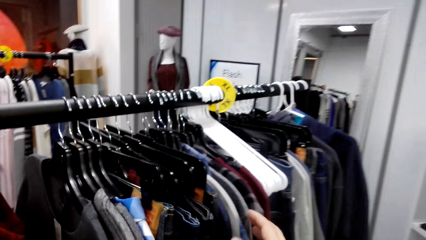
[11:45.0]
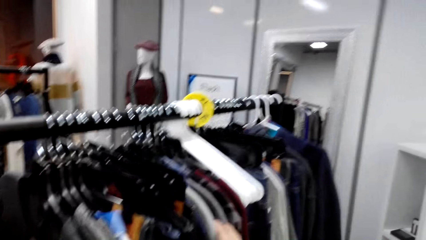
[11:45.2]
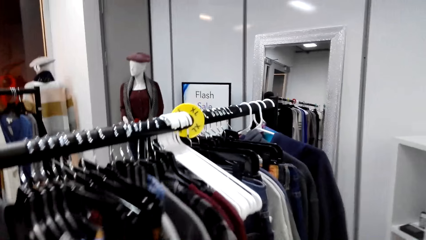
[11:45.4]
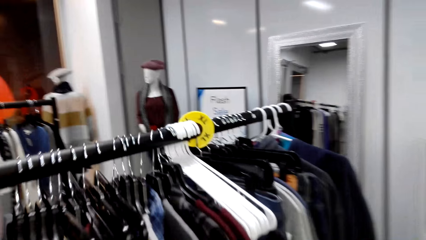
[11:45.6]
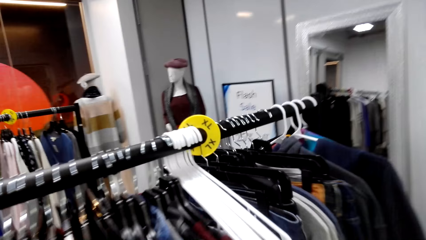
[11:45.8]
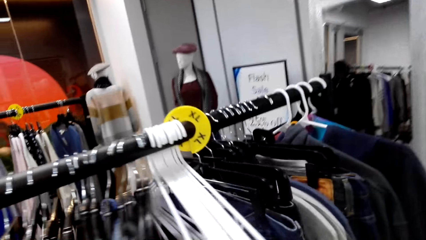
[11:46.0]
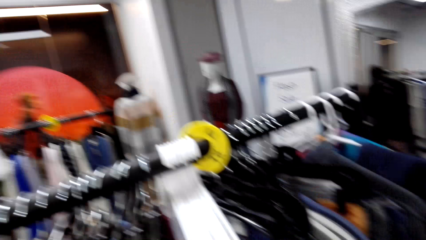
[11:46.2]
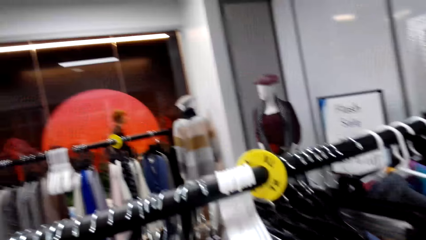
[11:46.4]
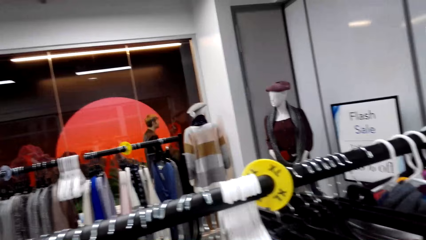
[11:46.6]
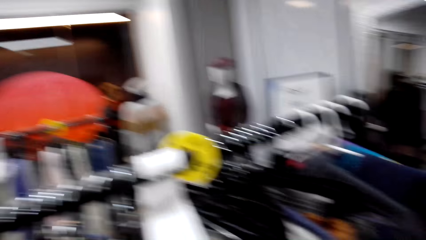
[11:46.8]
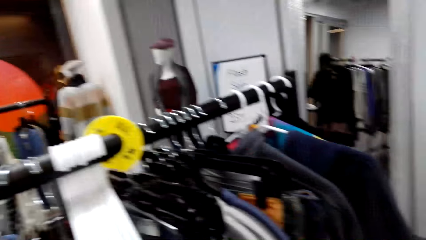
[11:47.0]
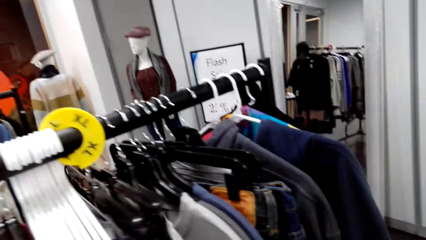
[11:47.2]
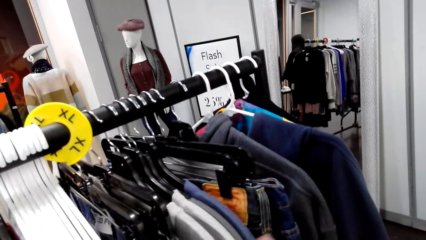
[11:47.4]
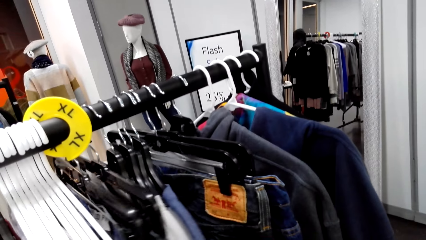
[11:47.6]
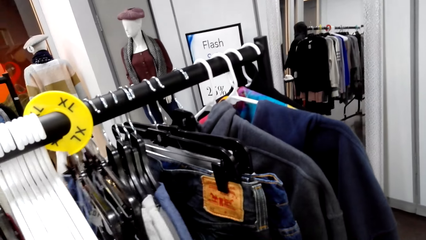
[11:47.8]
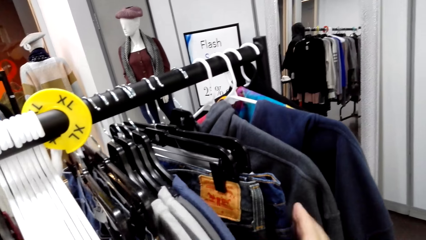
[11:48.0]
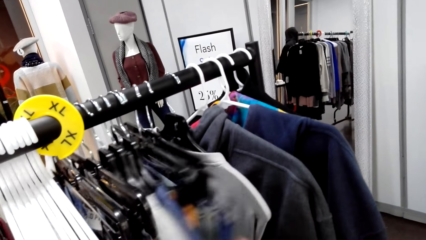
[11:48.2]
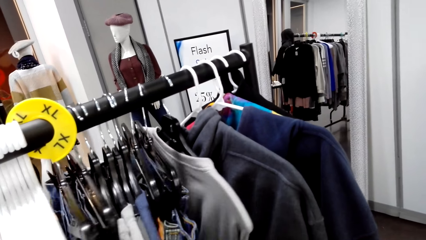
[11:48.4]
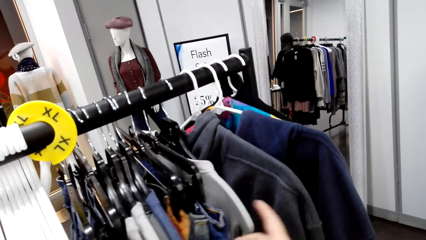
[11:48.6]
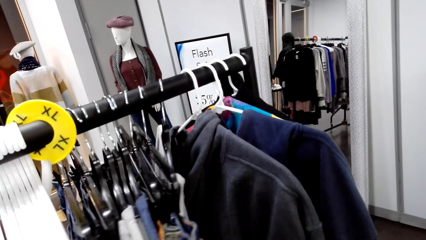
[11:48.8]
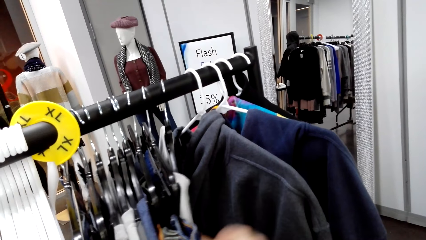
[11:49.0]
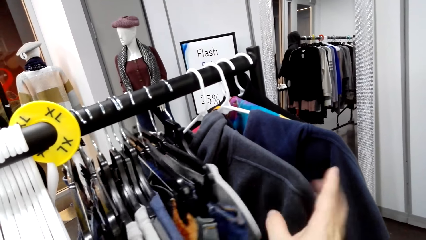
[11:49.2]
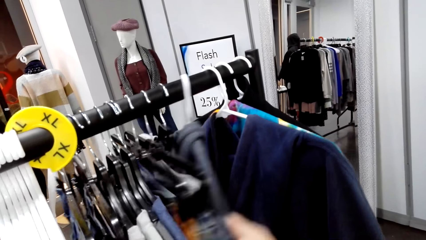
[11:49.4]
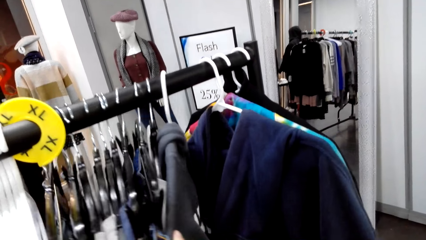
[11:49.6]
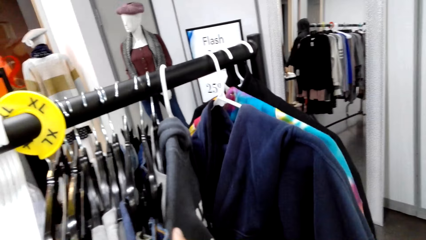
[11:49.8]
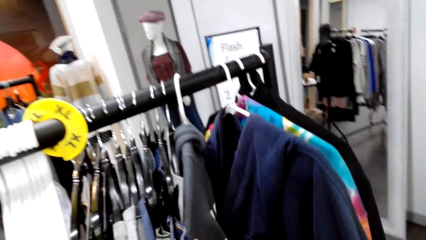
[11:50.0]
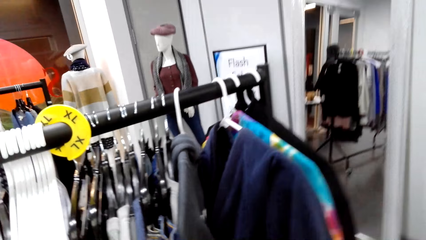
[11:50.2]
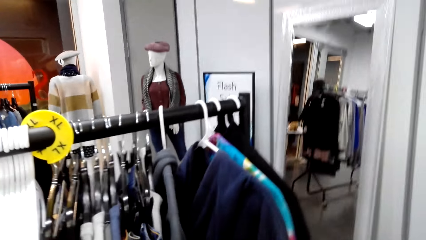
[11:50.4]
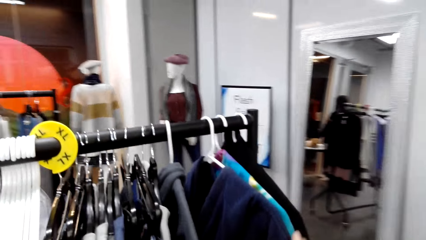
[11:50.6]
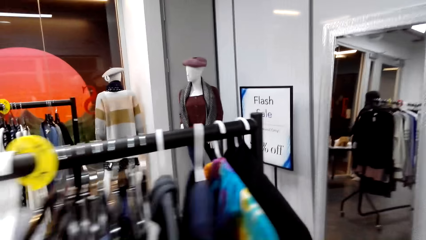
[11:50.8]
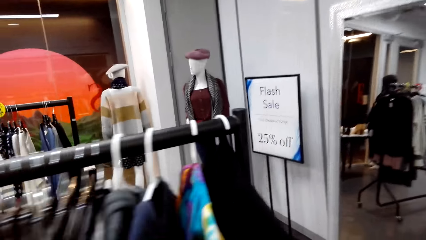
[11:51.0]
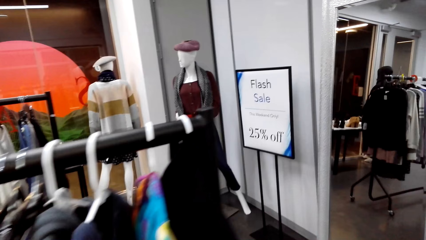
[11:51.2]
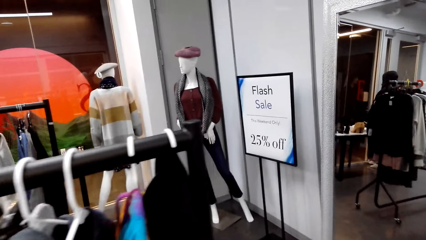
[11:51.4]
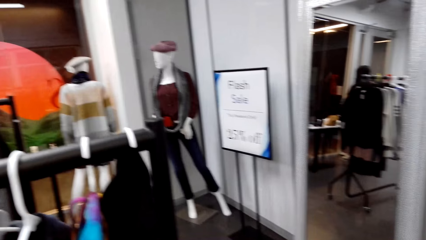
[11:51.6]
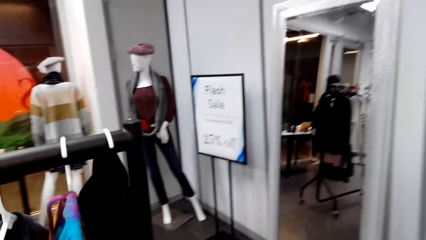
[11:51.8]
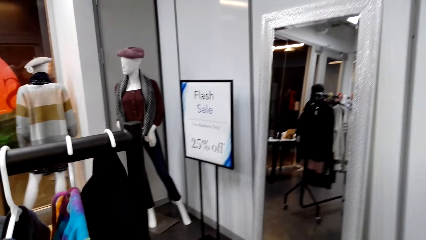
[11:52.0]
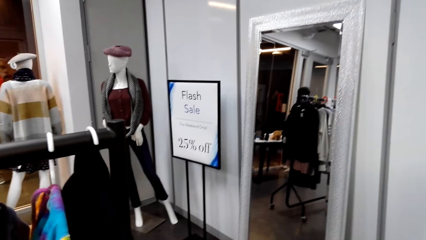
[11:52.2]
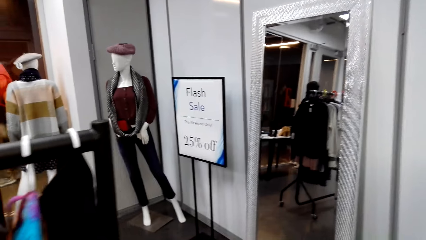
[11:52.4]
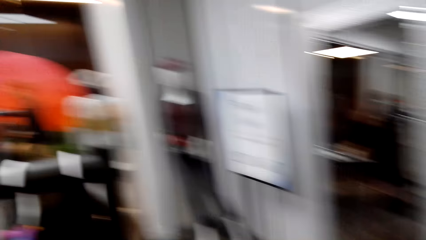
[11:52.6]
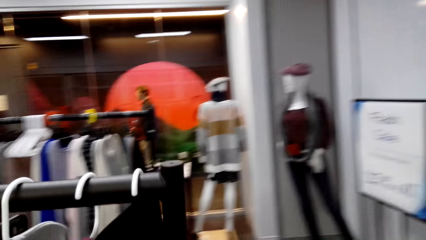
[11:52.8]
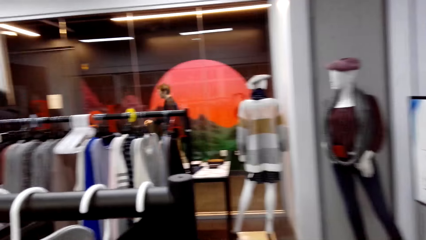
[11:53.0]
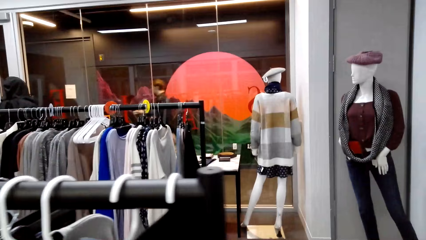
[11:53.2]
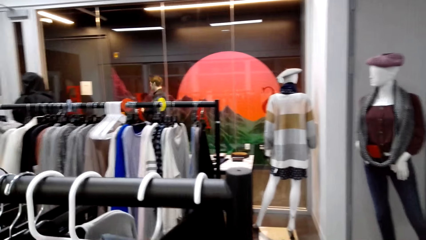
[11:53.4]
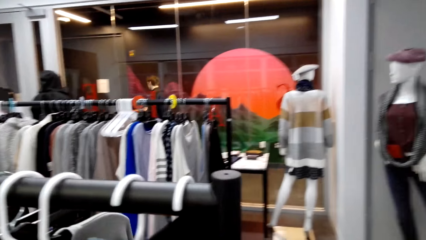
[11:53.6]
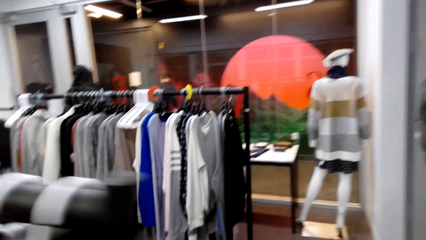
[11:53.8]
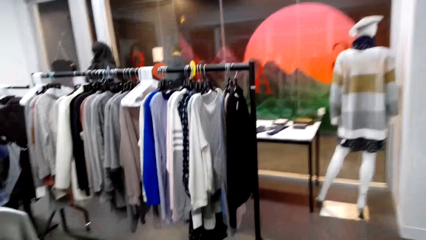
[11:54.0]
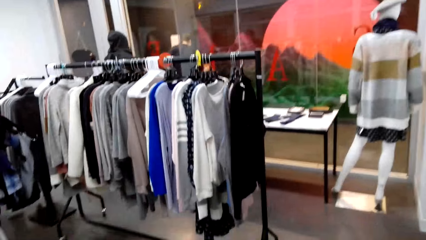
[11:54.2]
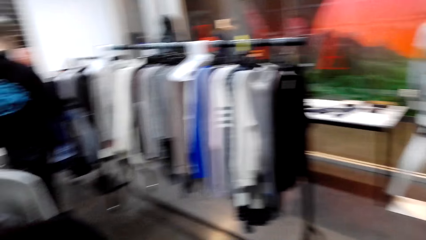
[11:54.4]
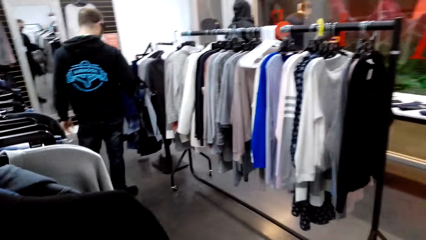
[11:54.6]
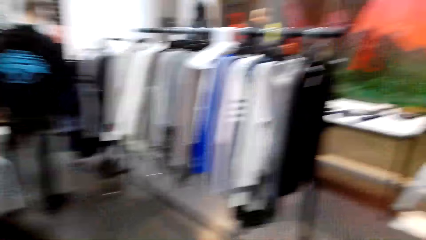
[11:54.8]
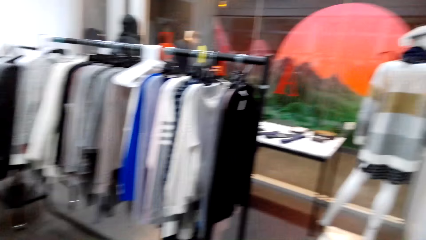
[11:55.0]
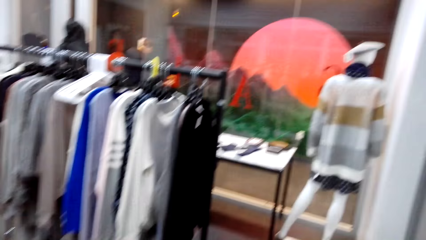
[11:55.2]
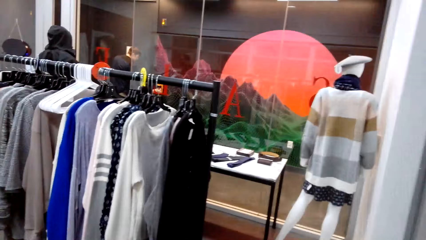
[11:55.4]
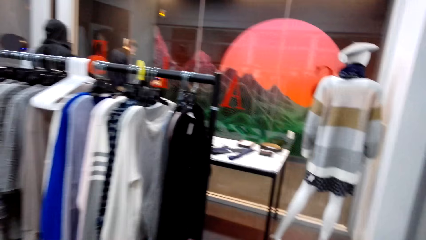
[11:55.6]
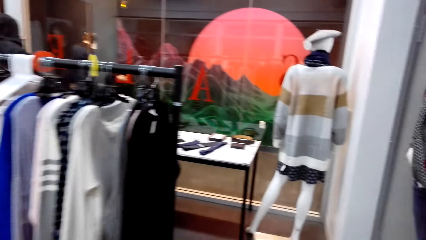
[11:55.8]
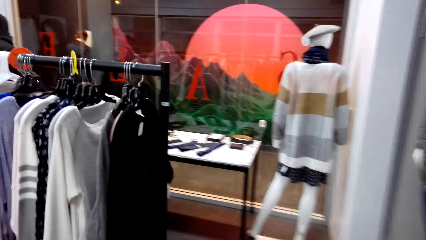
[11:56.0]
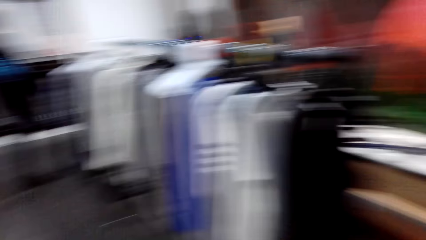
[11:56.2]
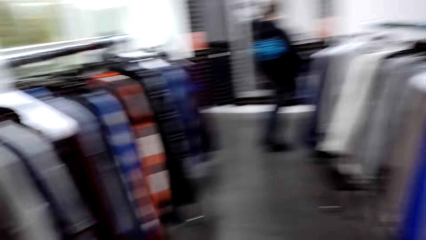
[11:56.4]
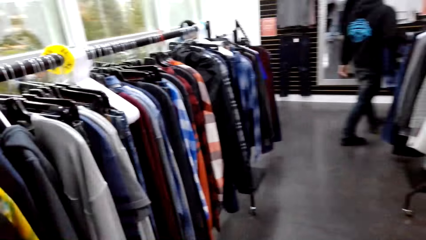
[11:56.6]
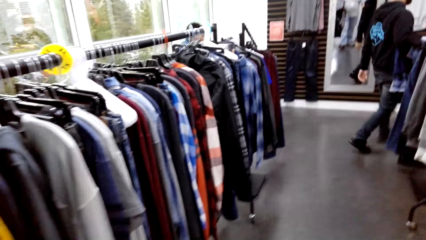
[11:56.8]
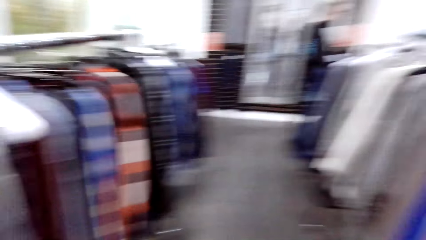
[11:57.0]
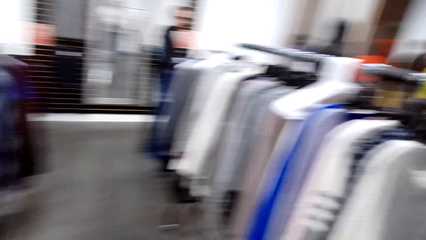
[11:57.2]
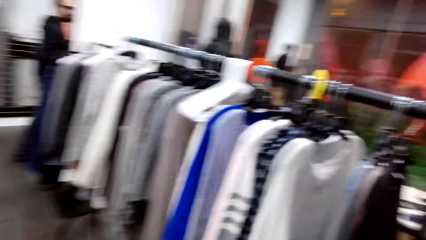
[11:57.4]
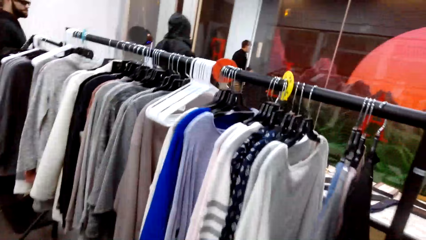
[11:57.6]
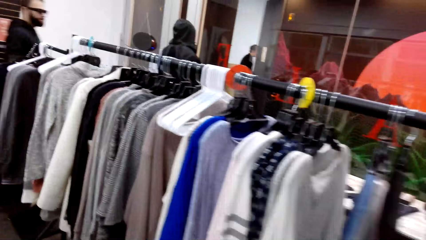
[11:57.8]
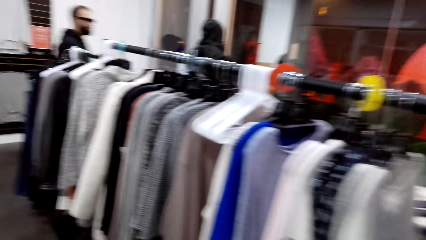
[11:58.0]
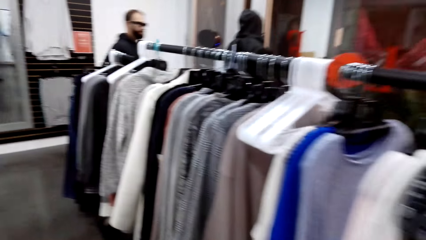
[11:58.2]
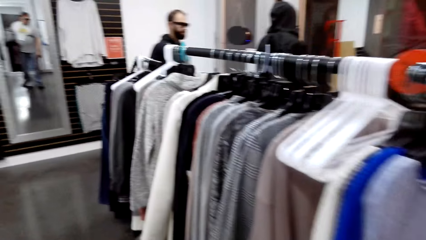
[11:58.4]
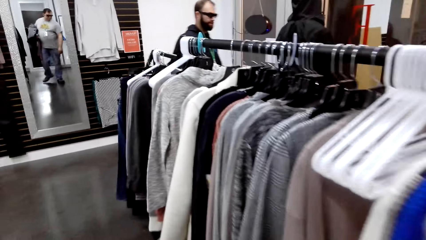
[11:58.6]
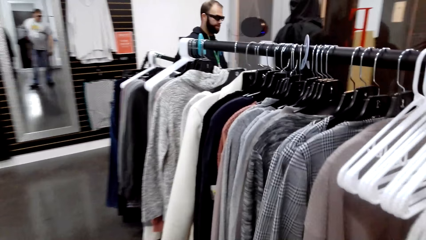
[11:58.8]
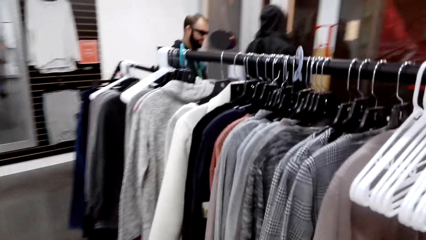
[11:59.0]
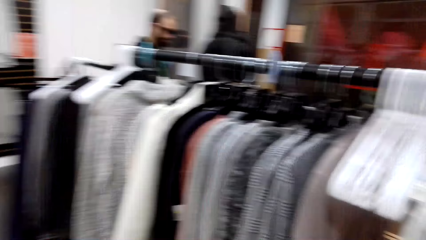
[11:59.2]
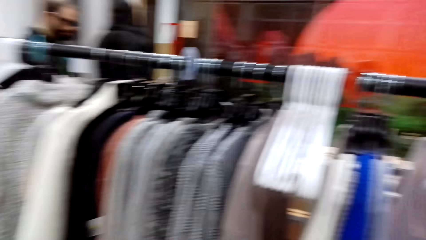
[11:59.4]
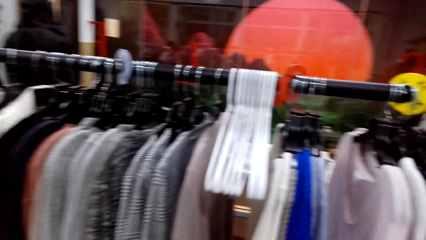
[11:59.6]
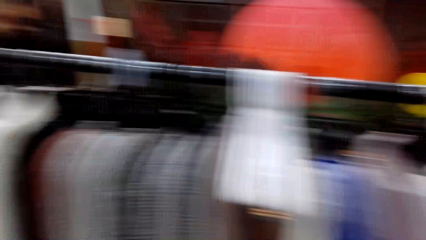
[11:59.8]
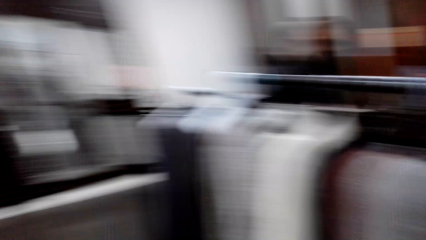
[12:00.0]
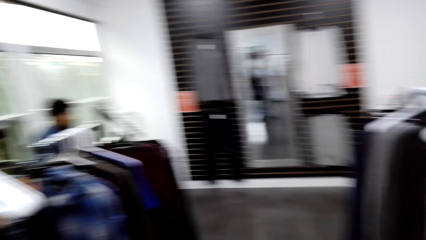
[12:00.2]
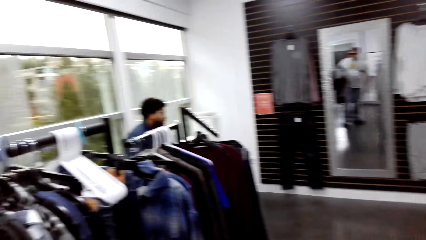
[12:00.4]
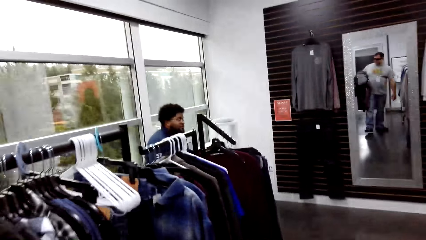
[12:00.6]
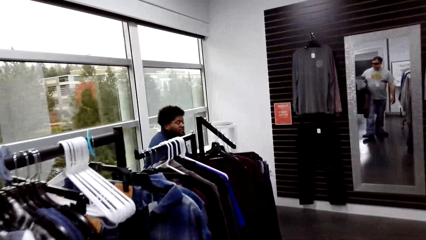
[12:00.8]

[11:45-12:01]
The camera wearer touches the clothes on the hanger. They walk in the boutique.
